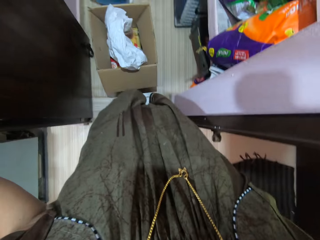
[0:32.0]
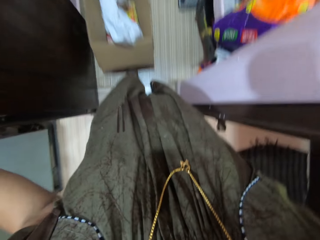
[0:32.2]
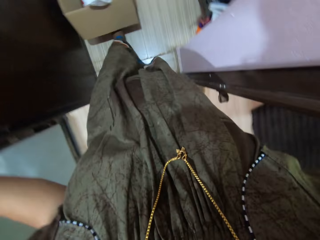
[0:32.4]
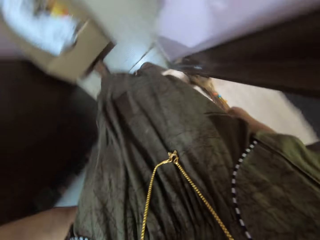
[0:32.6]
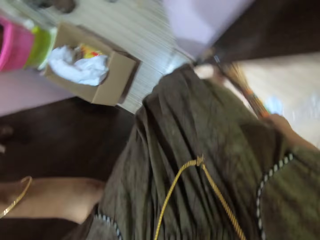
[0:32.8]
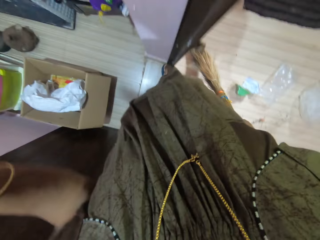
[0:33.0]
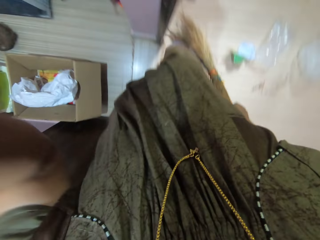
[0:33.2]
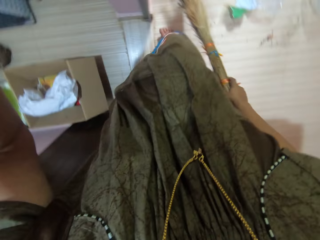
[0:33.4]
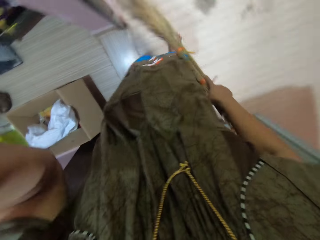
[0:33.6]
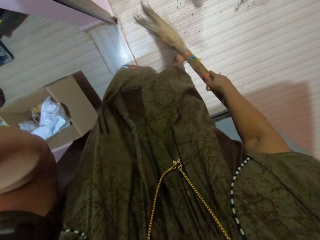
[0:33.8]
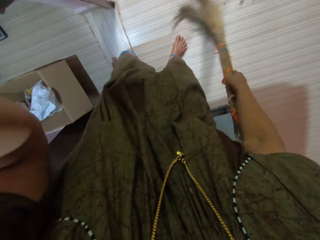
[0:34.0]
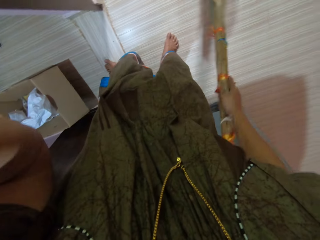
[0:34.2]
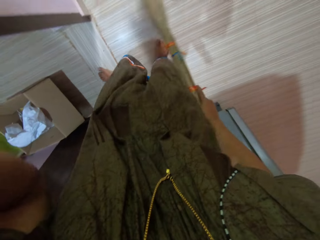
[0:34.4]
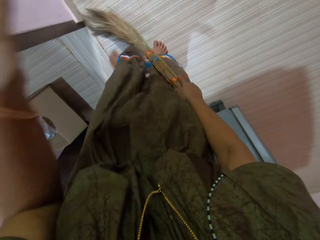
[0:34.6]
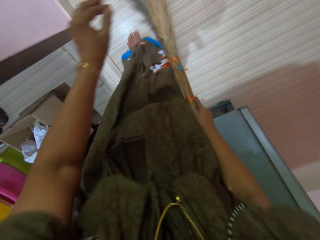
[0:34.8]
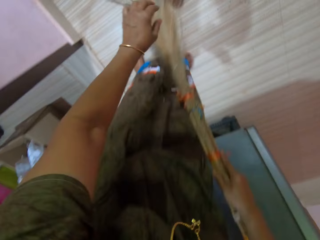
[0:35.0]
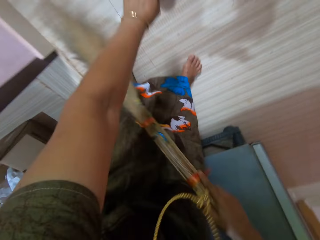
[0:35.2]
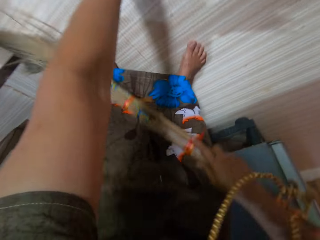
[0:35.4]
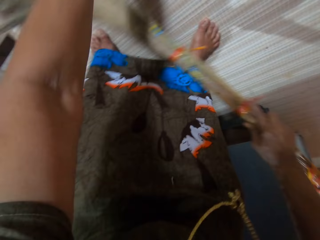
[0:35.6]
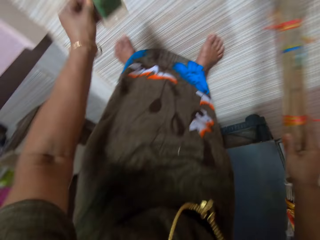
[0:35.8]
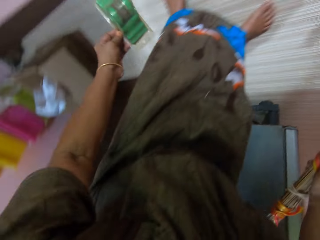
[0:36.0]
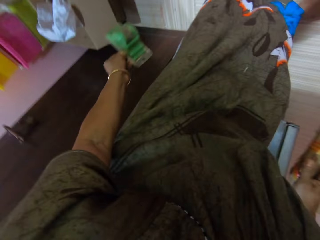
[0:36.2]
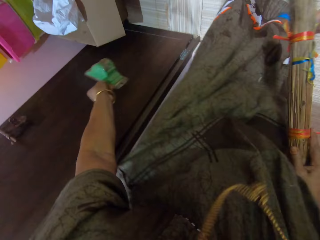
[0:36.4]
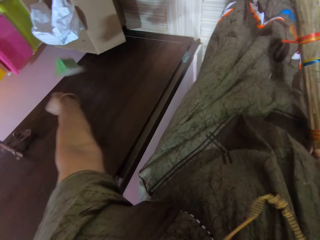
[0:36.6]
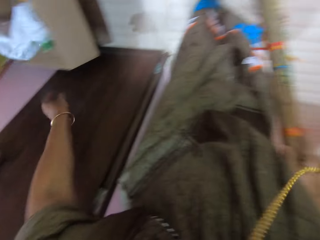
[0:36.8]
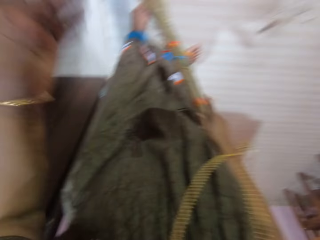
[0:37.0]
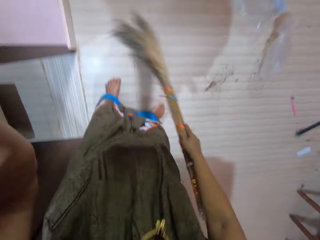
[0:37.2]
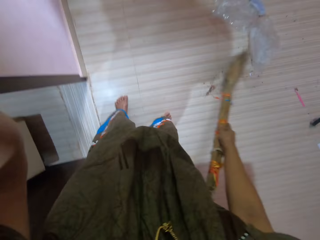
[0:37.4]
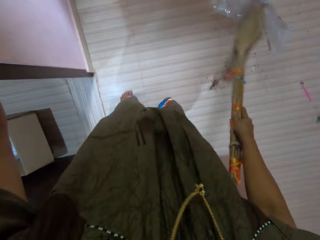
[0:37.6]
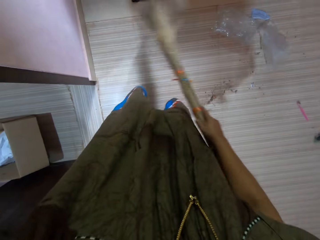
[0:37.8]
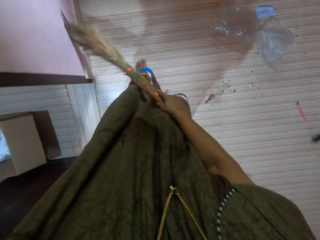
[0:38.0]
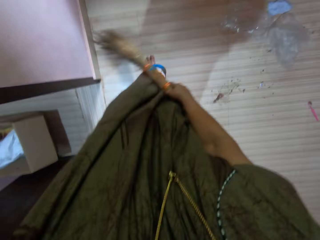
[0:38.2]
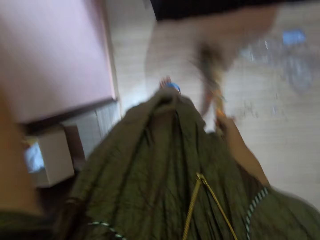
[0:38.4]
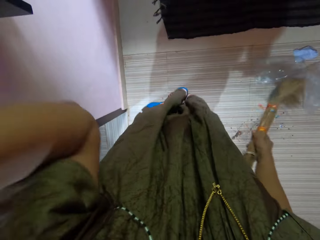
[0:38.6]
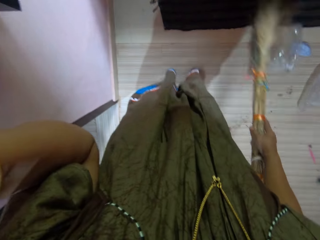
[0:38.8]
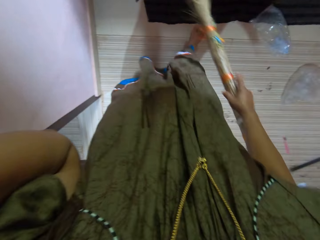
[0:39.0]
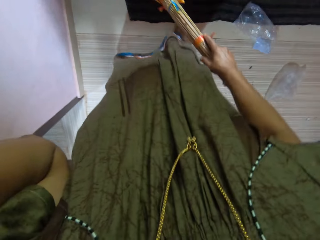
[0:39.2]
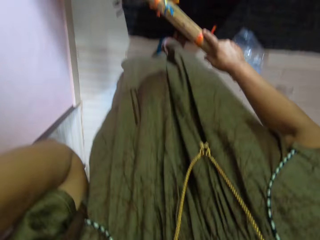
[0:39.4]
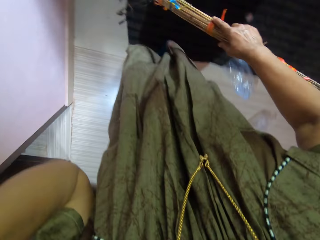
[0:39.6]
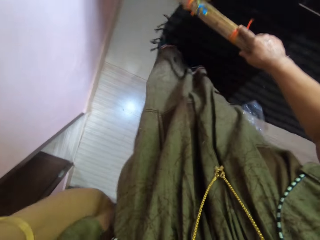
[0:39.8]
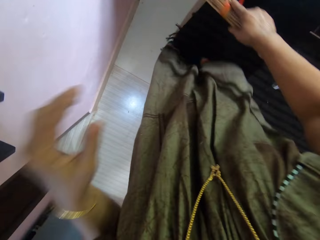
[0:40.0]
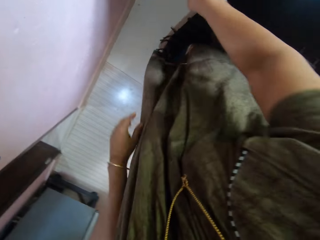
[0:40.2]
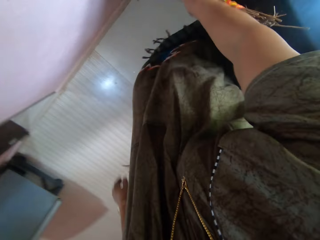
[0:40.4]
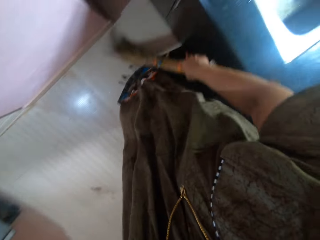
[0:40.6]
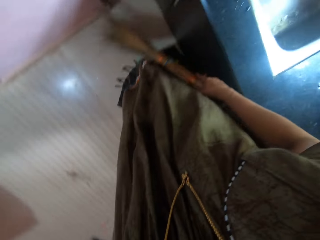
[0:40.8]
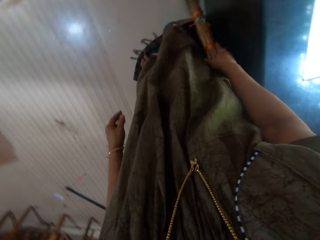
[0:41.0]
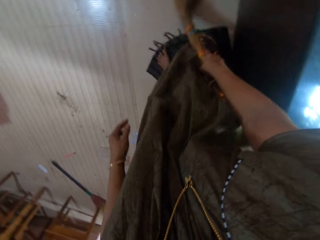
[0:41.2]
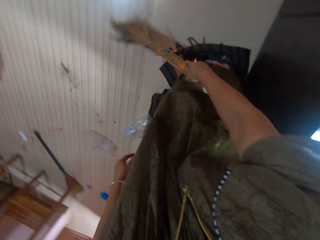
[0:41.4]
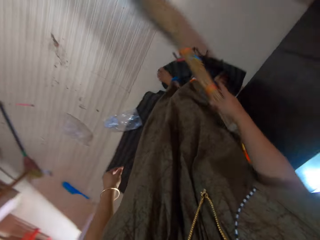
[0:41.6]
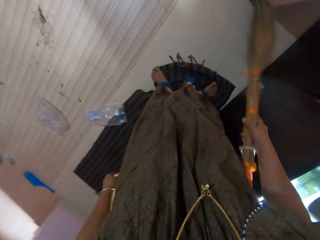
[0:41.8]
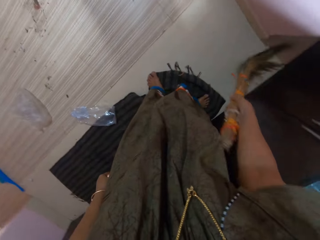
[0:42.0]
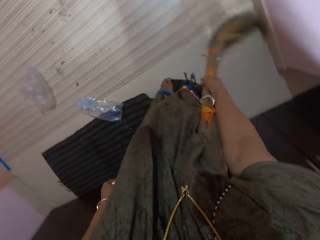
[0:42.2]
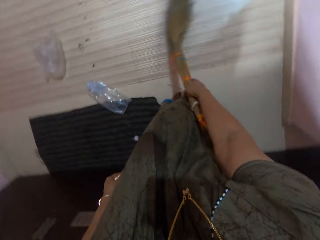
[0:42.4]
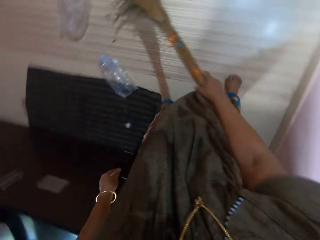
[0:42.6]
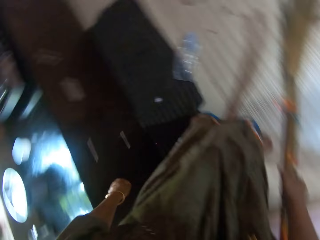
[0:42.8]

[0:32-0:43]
The camera wearer sweeps the floor with the broom in her right hand. She removes a plastic container from the floor. She throws something in the carton box. She touches the wall. She sweeps with the broom. She moves the hand. She sweeps with the broom.

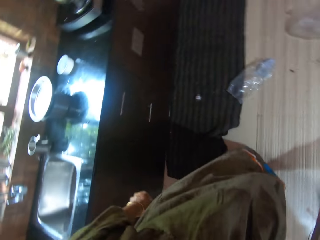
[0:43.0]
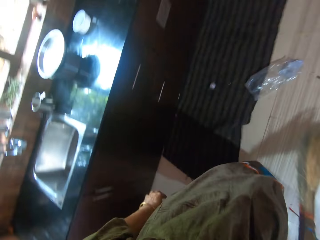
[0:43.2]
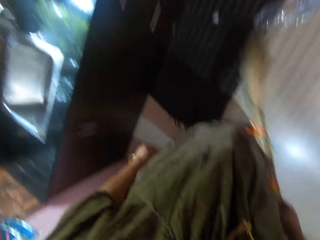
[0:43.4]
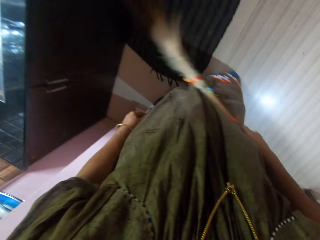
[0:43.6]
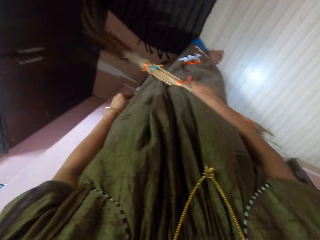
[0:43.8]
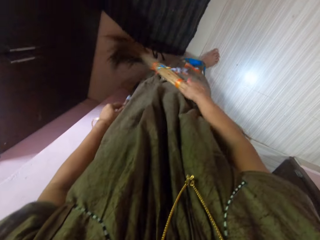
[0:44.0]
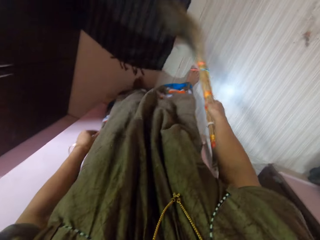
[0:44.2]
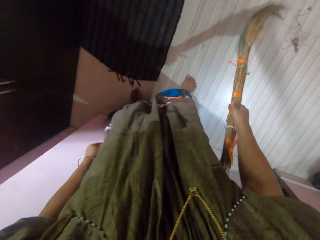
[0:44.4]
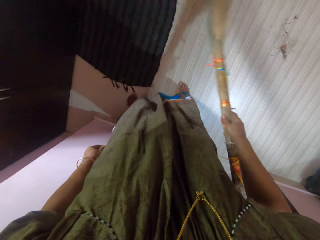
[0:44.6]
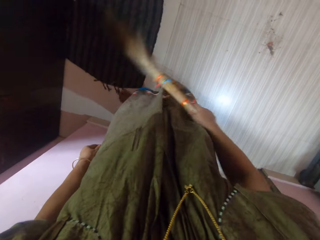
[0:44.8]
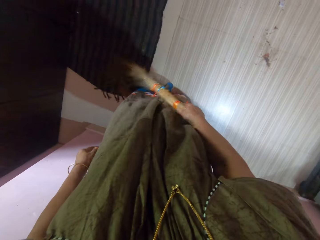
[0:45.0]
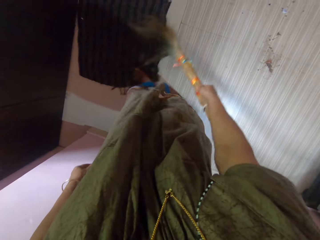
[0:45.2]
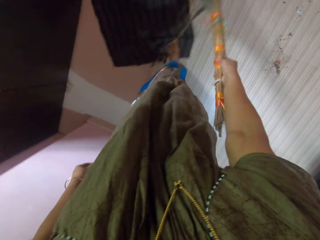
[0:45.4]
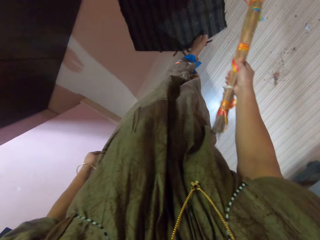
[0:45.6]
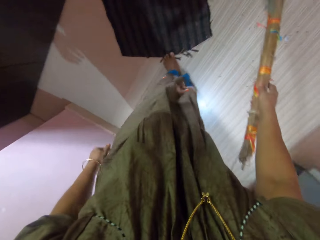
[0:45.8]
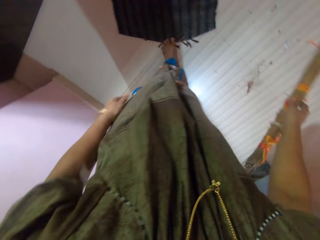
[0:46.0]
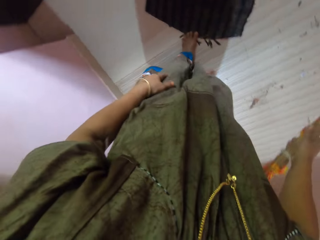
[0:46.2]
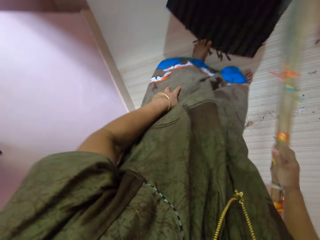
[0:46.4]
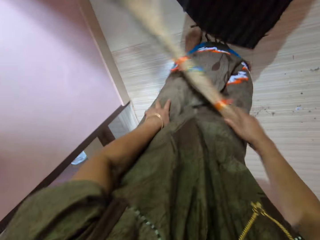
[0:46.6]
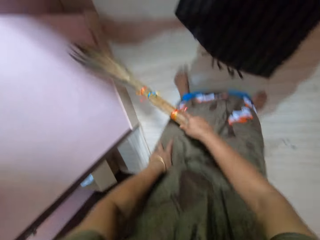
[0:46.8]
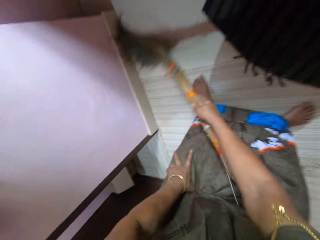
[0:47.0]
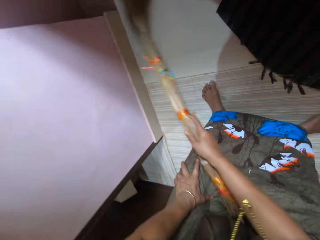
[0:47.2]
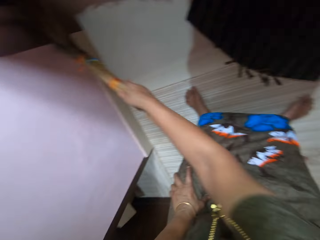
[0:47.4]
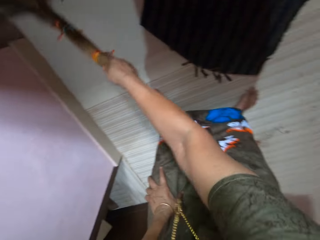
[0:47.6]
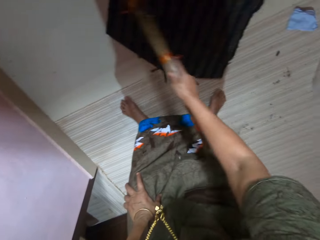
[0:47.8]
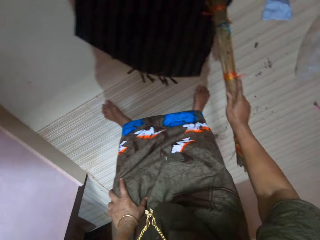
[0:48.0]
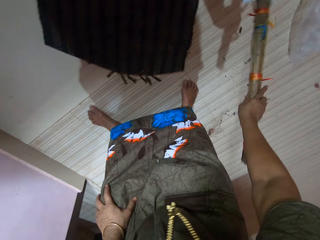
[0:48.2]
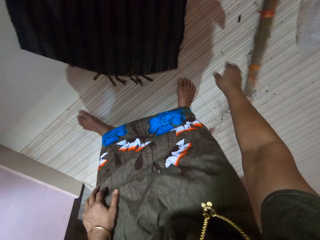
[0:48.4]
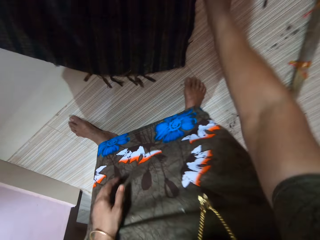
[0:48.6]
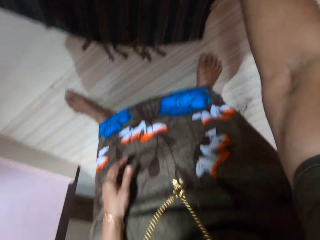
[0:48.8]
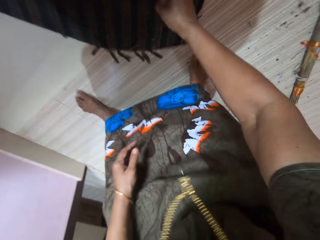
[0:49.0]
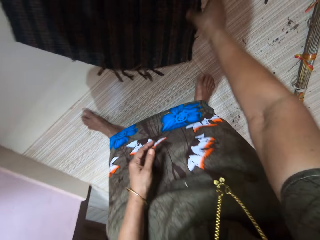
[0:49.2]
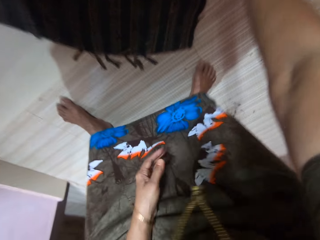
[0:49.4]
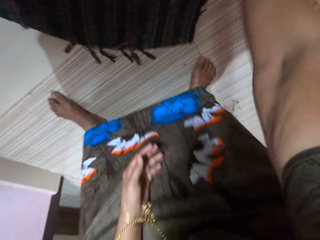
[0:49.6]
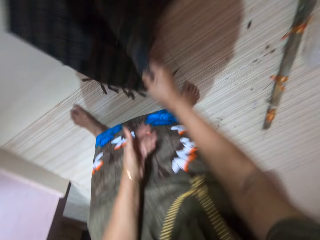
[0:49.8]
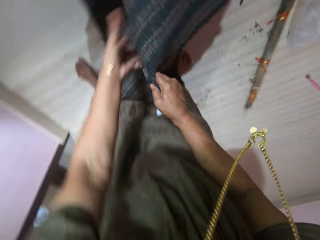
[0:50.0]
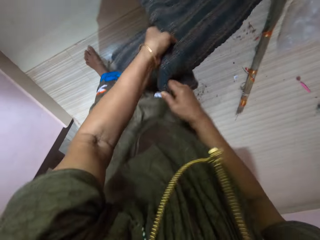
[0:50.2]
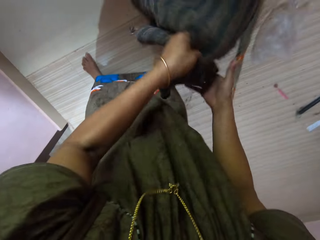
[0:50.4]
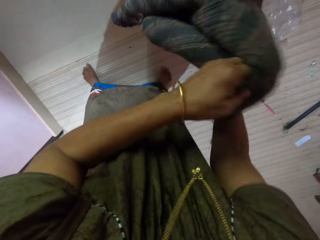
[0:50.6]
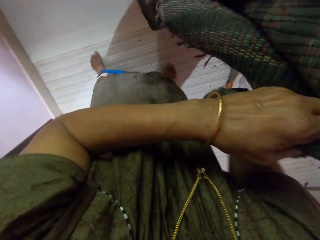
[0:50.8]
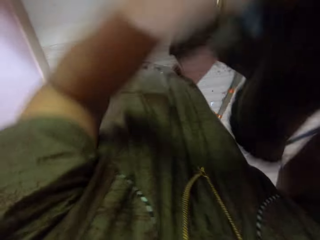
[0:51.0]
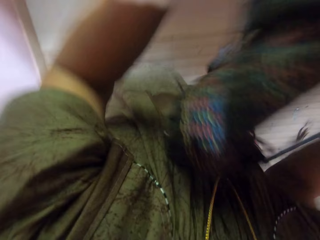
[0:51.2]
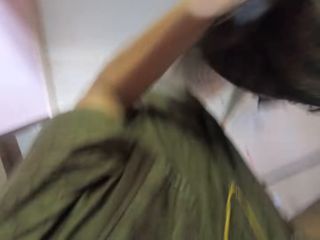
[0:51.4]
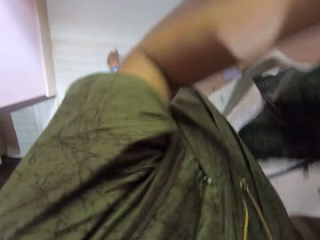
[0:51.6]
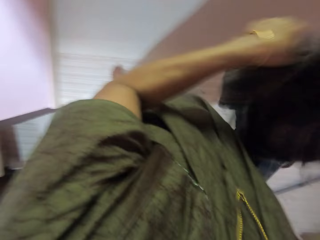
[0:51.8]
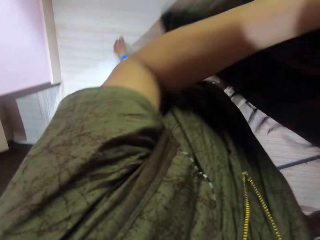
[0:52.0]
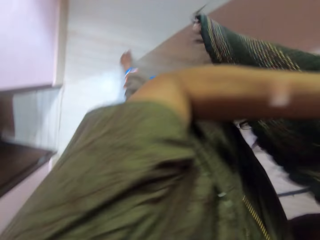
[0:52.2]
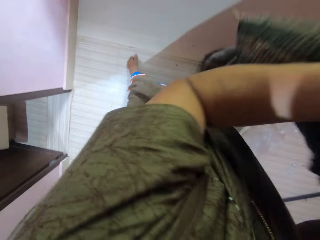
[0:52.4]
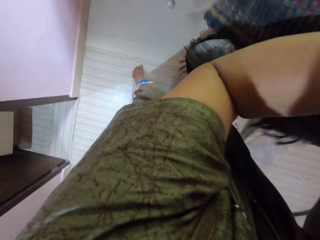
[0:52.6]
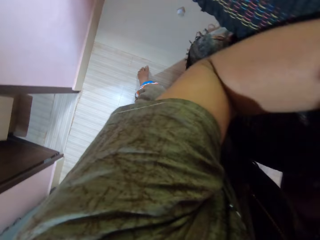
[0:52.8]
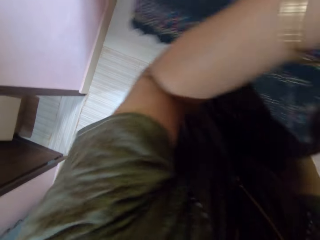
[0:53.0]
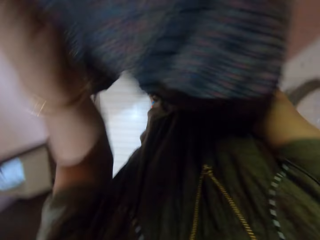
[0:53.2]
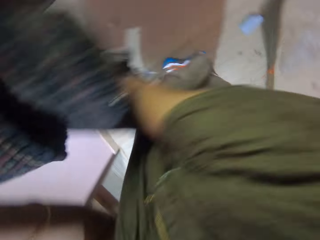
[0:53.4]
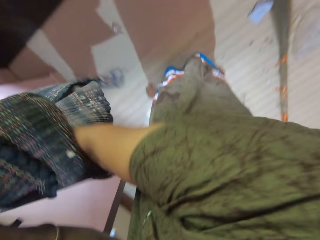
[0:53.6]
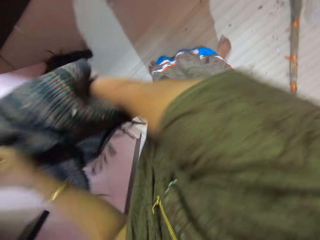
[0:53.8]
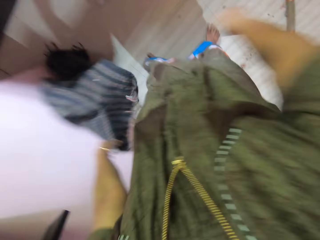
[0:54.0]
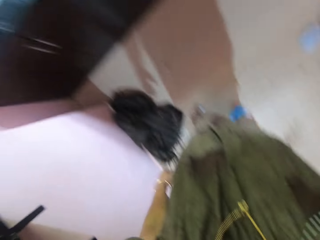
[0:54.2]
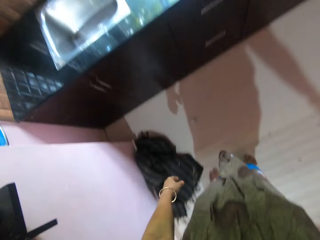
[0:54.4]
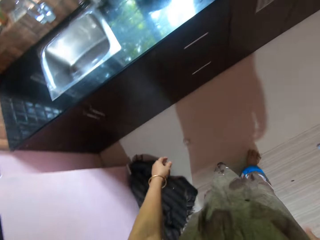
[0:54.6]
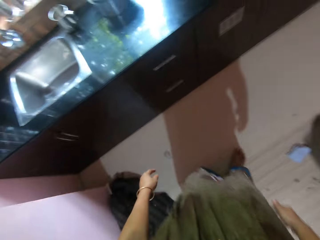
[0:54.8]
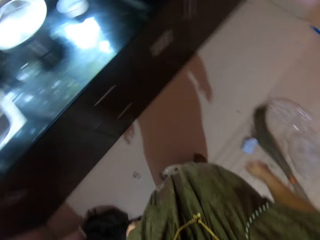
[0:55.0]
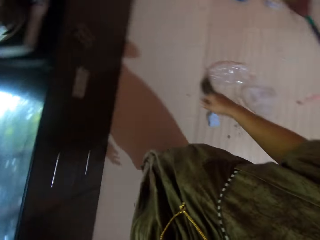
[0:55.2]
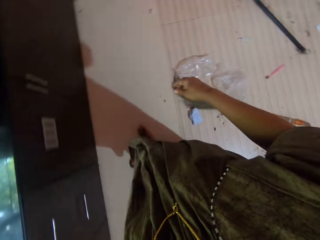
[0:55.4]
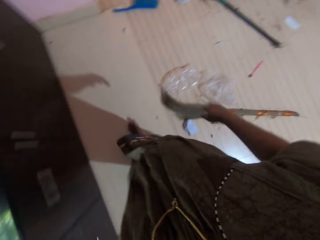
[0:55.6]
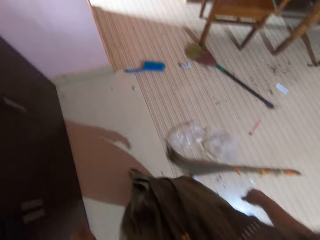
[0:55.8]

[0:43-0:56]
The camera wearer moves a mat. She sweeps with the broom. She puts the broom on the floor. She picks up the foot mat on the floor. She passes the mat to the left hand. She shakes the mat. She dusts the foot mat with her hands. She drops the foot mat on the floor. She steps forward.
